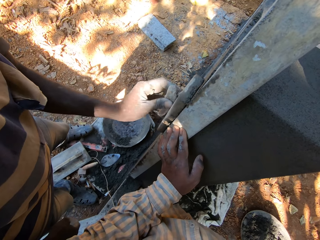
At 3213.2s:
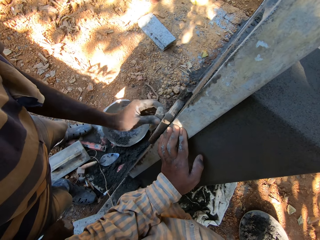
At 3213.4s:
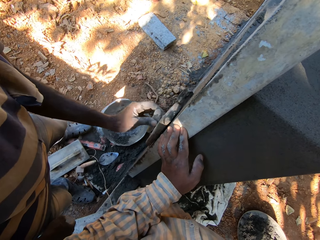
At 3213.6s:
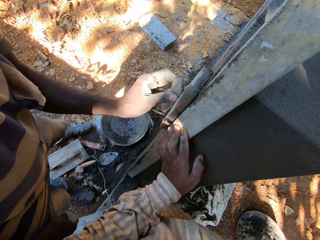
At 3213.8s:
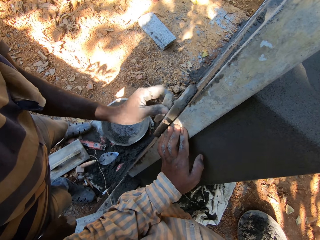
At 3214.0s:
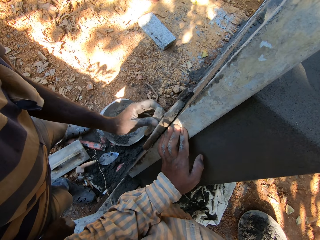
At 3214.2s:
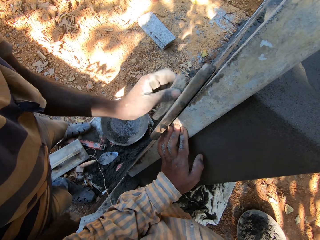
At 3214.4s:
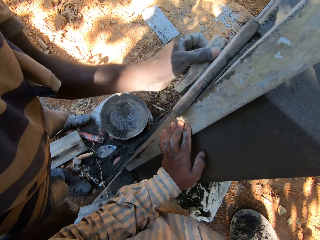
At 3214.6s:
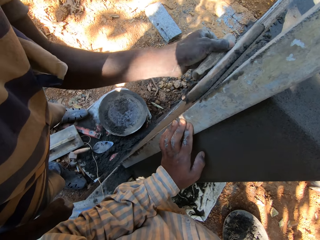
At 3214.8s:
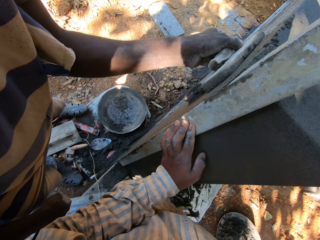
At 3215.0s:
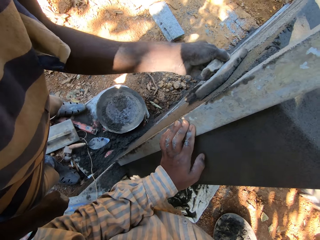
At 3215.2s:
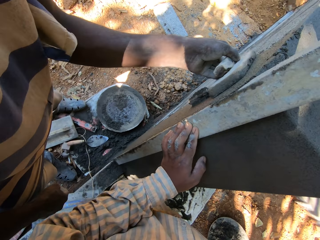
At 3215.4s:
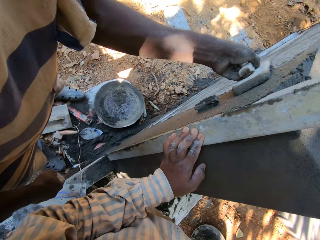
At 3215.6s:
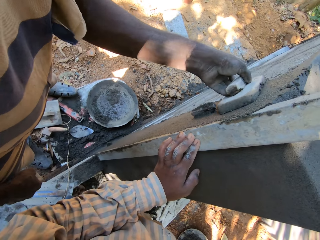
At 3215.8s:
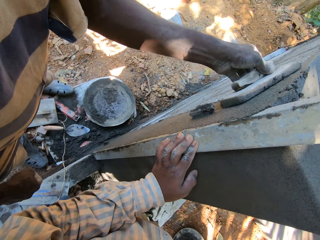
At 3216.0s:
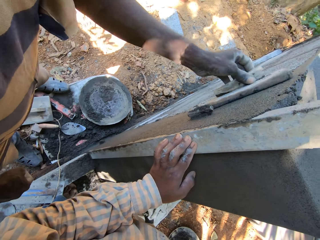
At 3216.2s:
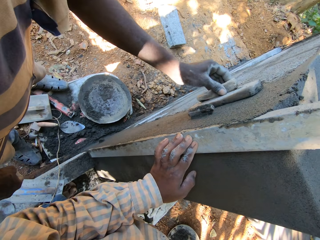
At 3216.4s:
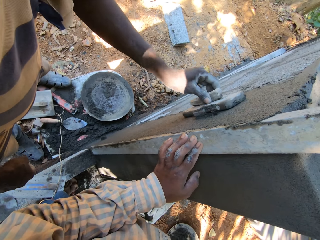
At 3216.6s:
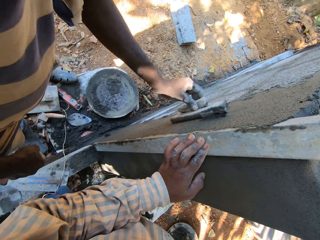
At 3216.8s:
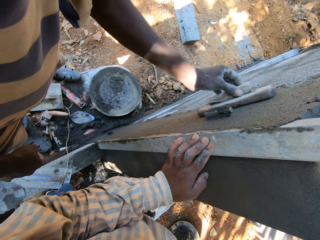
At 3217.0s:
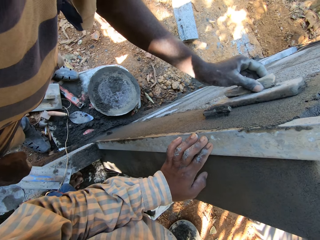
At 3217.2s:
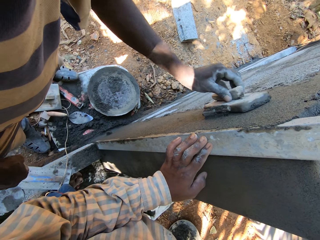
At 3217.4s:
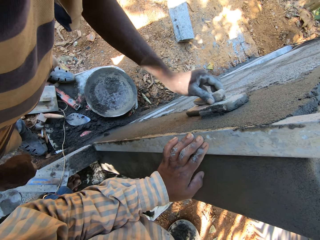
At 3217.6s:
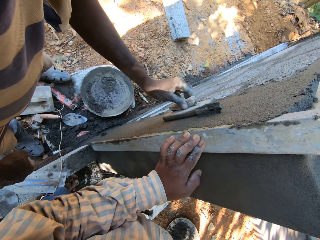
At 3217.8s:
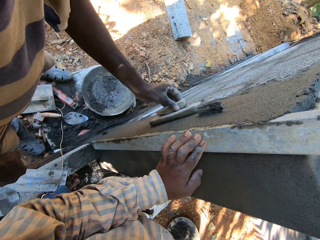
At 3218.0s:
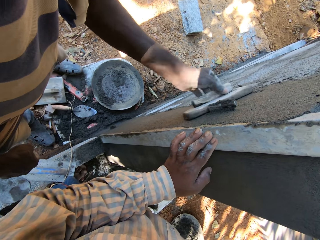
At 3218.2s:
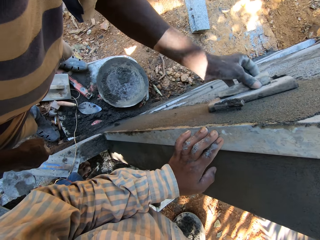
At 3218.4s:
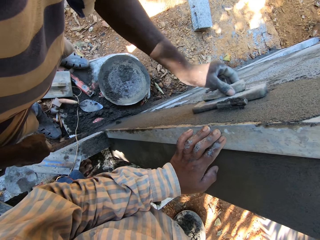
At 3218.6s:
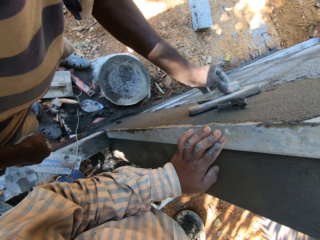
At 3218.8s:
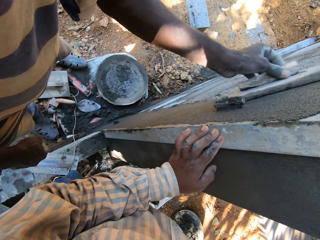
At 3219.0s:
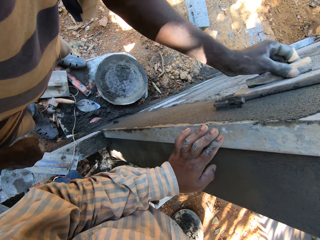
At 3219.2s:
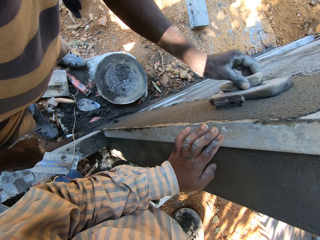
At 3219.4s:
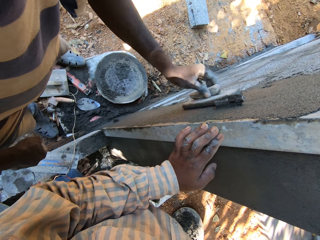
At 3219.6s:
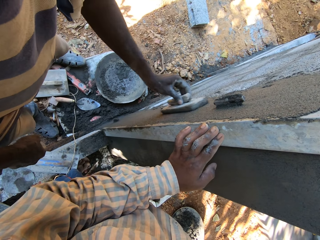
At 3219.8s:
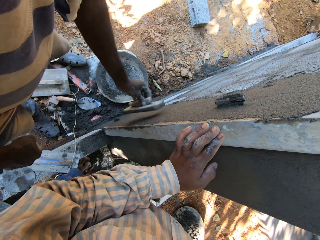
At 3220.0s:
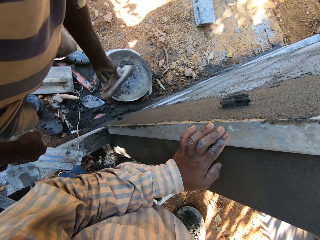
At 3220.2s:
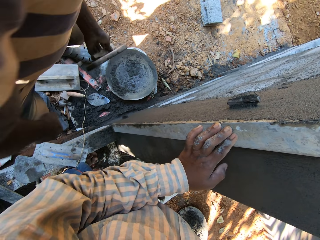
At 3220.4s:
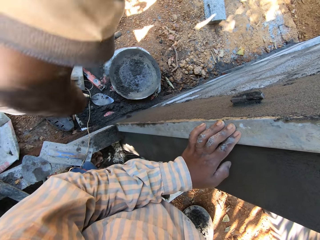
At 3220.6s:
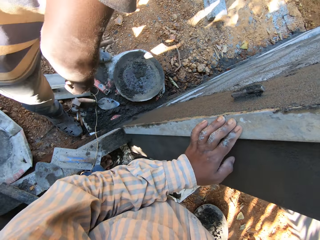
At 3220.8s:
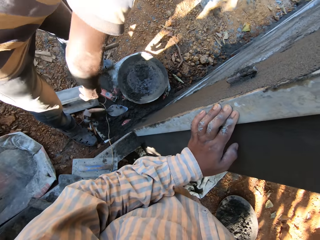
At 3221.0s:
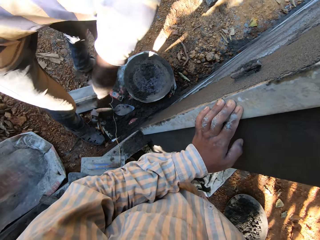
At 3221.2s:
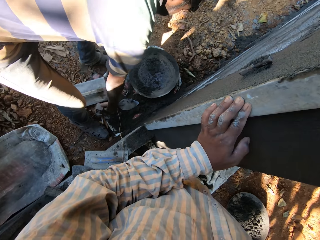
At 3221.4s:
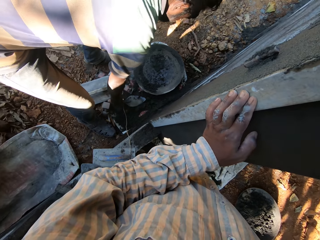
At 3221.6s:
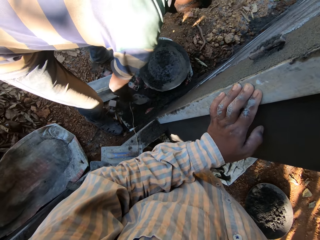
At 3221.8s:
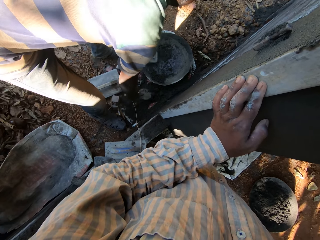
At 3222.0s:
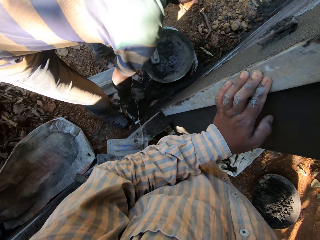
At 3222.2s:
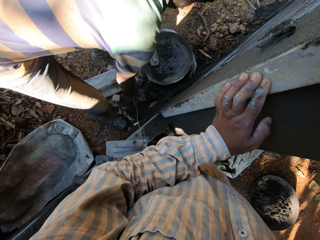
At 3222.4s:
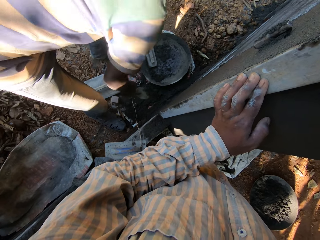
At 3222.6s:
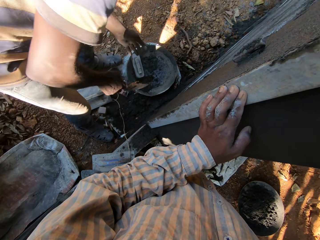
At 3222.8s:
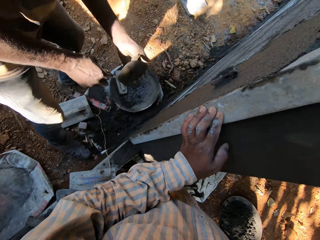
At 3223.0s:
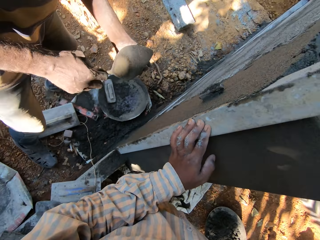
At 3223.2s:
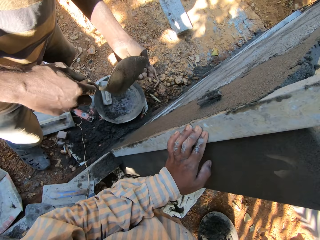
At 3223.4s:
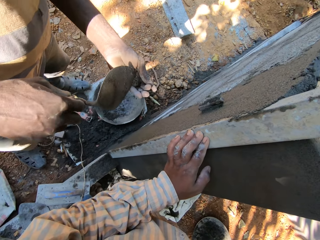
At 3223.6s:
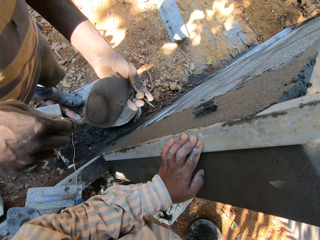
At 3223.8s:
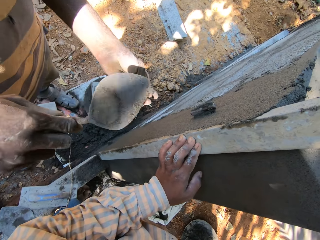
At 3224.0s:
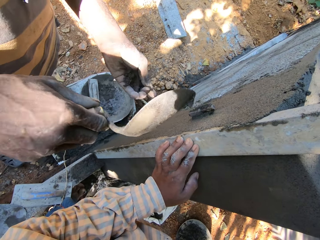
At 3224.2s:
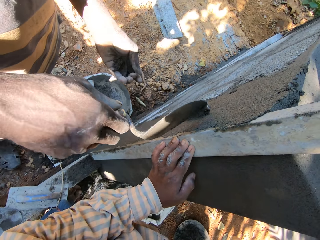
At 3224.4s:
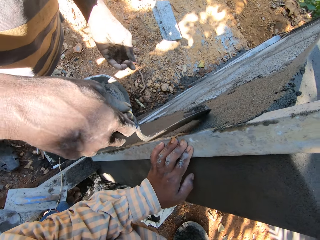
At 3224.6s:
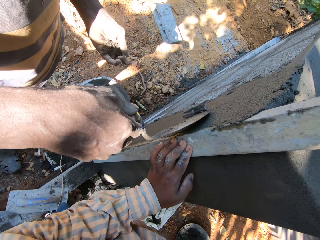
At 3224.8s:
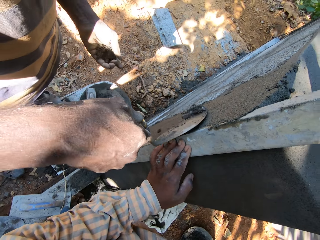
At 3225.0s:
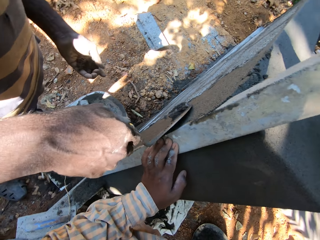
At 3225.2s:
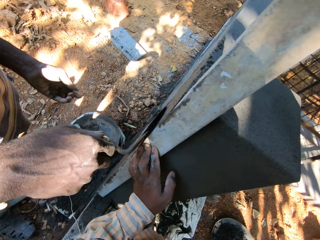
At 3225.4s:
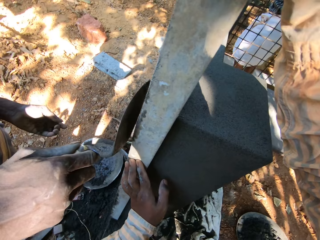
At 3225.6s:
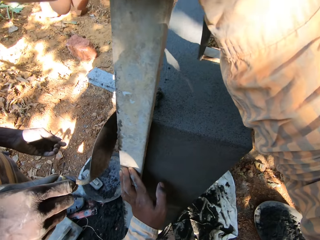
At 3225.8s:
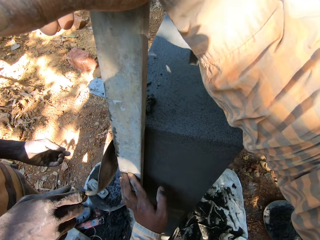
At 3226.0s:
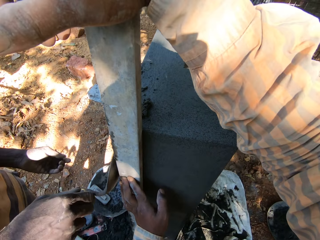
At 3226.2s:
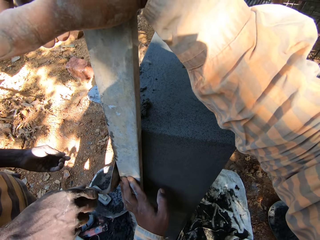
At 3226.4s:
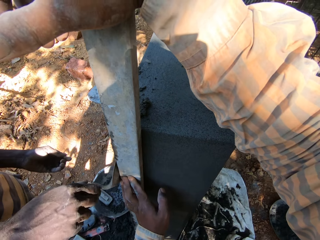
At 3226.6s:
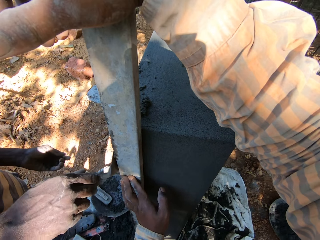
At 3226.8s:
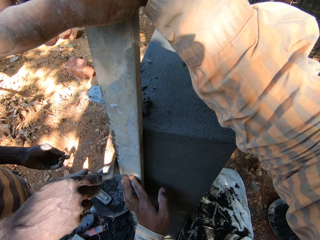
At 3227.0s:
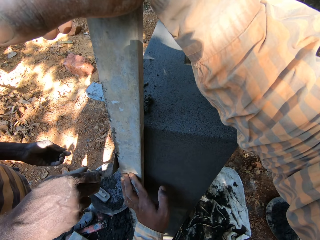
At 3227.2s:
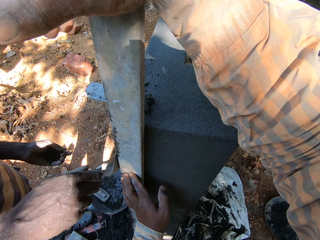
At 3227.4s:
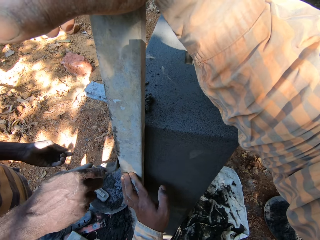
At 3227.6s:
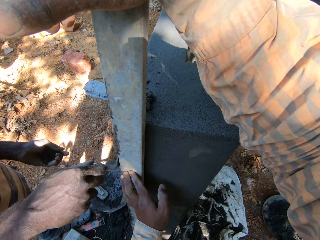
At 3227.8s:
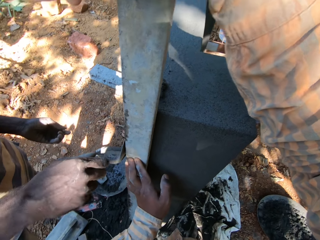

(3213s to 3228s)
A man picks up the hand trowel on the ground with his right hand. The man scoops cement from the wall base with the hand trowel in his right hand. The man places the cement on the hand and levels the cement on the wall.

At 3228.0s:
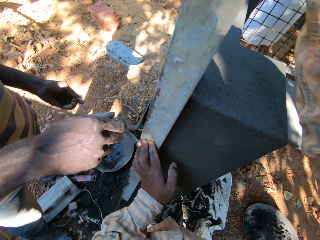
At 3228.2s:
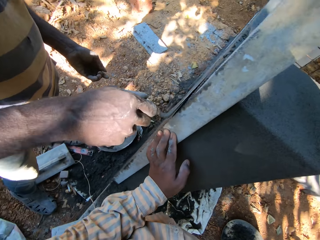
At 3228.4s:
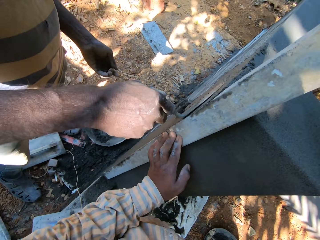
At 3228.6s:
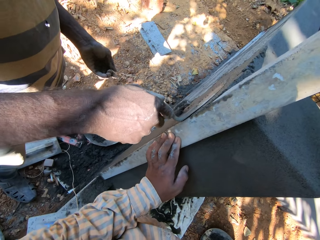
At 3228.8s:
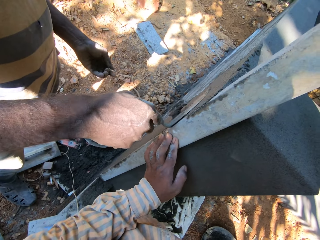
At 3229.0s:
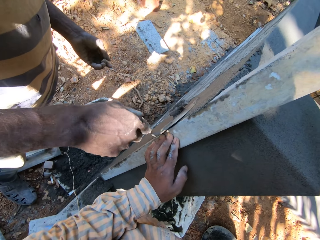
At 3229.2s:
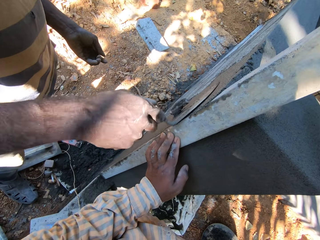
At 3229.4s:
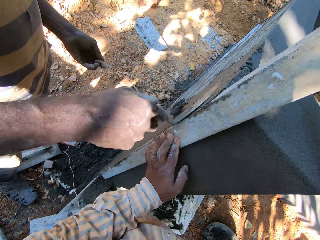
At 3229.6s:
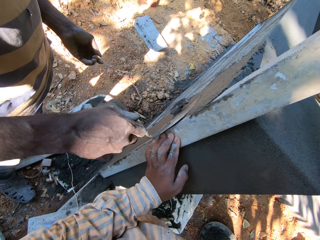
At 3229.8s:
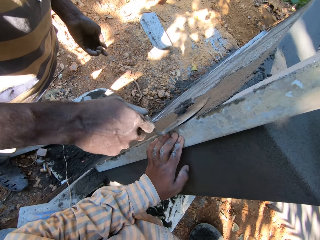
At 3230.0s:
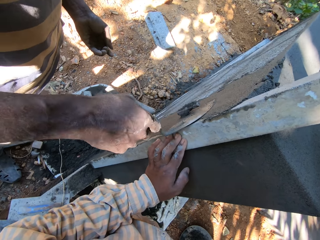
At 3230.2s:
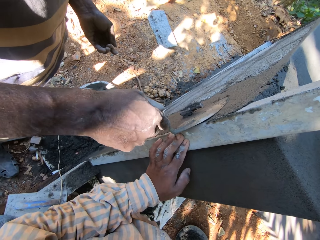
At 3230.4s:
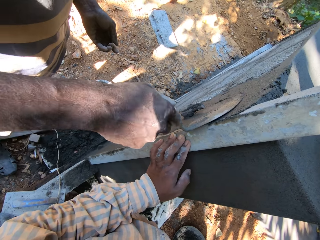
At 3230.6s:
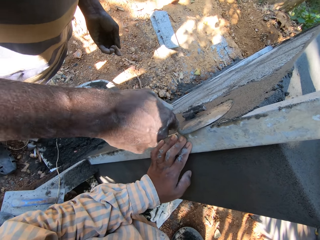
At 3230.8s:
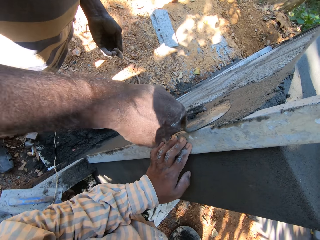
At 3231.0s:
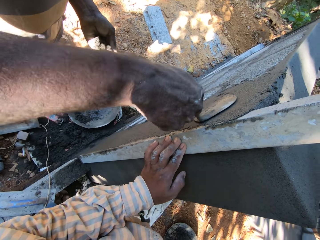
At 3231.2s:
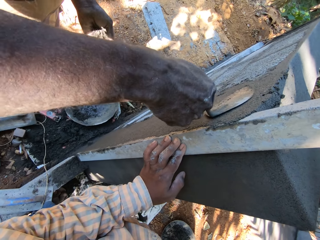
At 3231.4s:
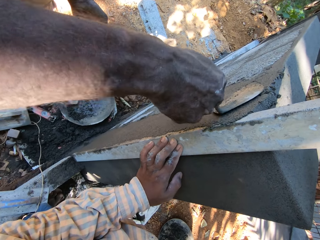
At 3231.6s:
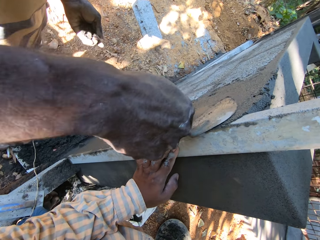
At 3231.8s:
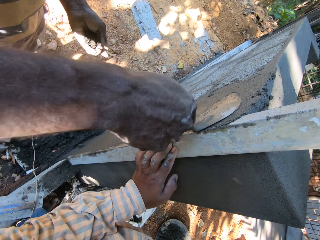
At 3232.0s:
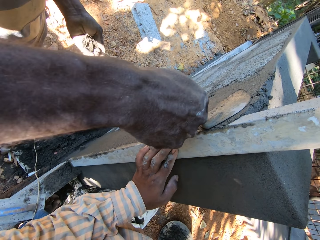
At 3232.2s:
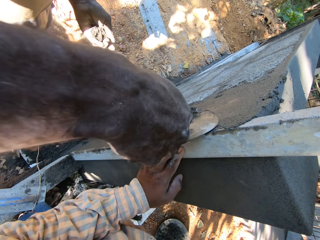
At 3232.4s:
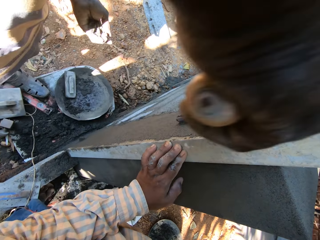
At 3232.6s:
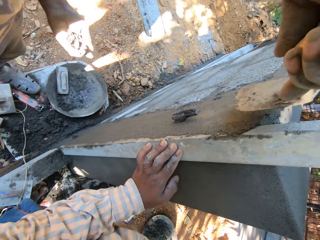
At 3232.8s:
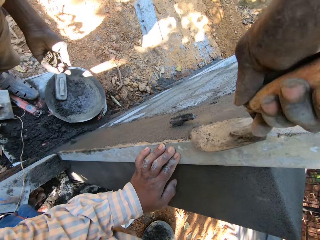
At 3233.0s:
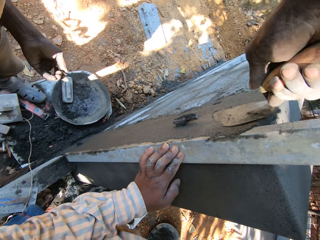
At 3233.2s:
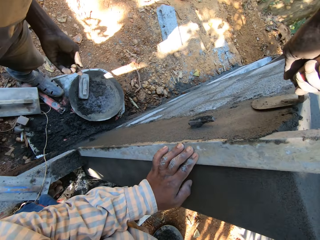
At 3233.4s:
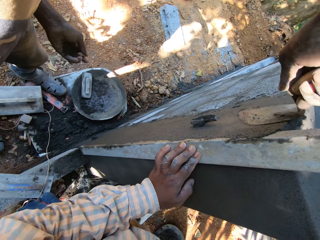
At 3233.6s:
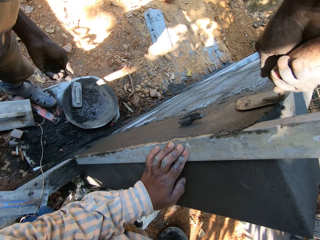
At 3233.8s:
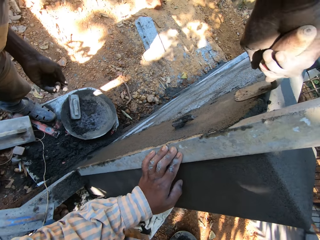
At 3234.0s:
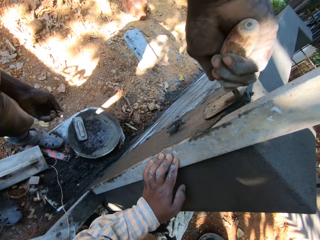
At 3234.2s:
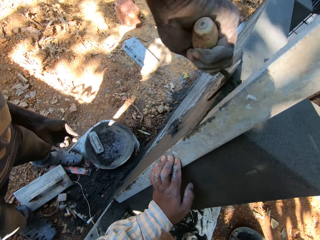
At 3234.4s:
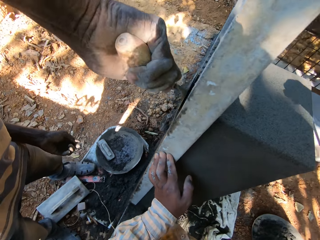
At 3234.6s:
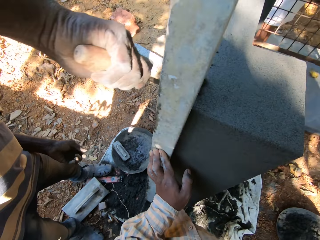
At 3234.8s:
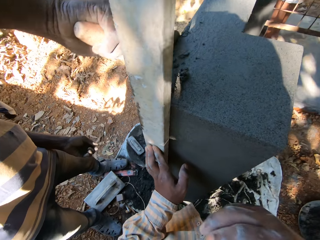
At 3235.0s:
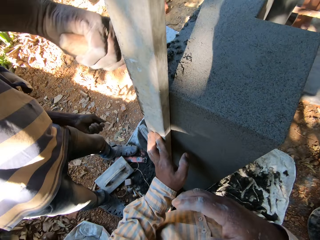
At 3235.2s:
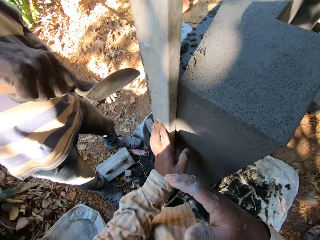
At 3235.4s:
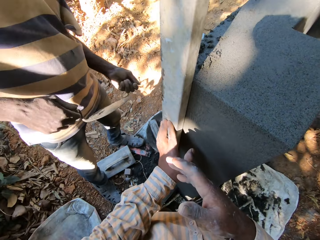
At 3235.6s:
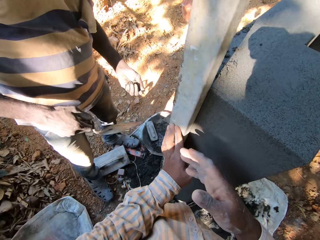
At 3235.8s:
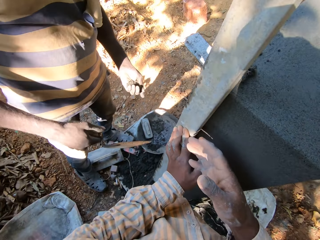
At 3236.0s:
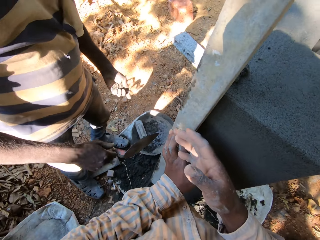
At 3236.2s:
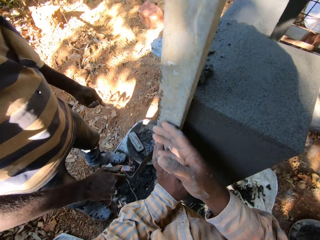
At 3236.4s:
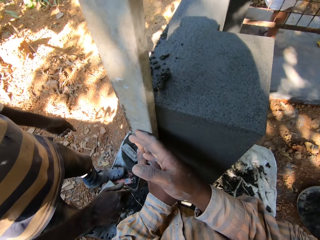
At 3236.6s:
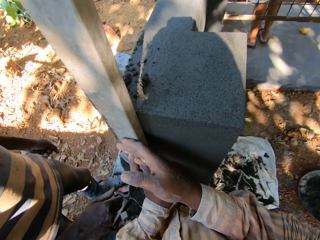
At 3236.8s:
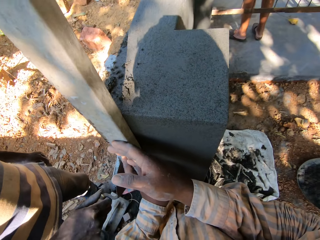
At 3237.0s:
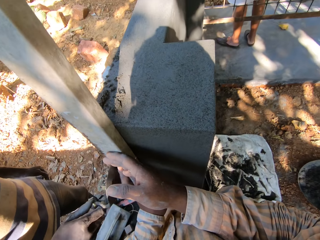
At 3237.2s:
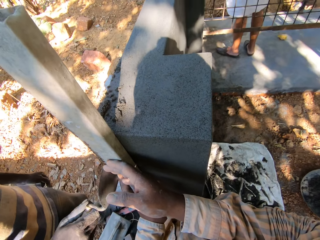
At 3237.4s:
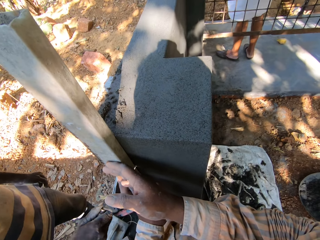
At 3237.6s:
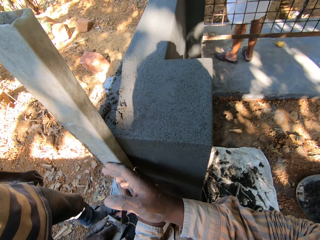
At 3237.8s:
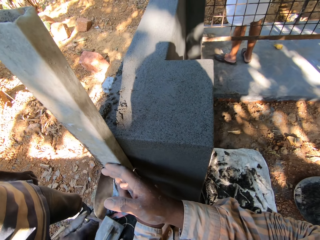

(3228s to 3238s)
The camera wearer holds the metal rod to the pillar with both hands.
